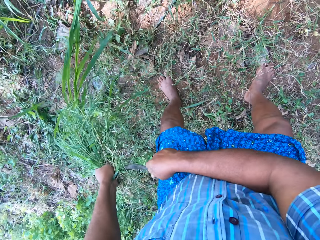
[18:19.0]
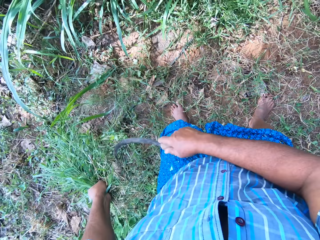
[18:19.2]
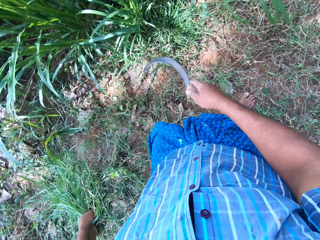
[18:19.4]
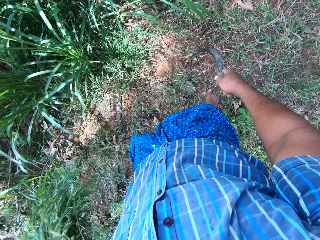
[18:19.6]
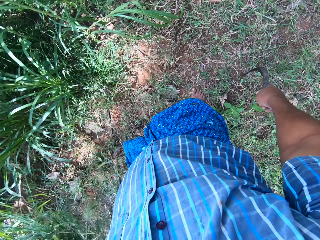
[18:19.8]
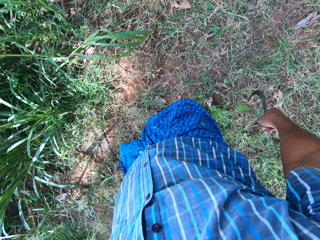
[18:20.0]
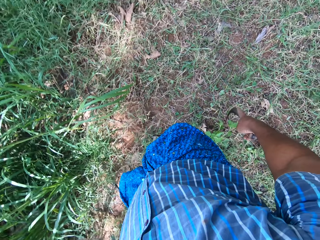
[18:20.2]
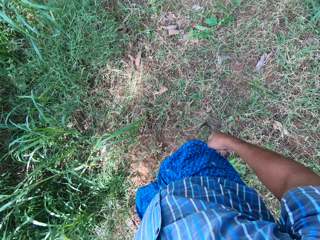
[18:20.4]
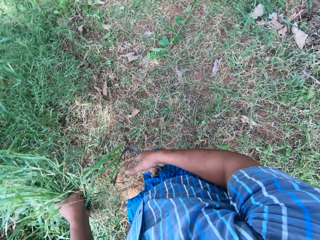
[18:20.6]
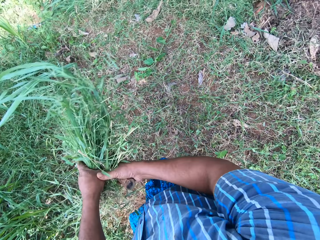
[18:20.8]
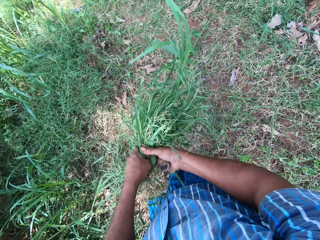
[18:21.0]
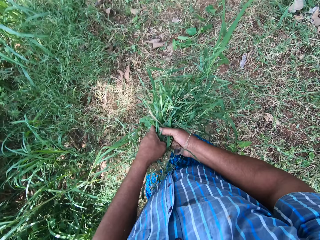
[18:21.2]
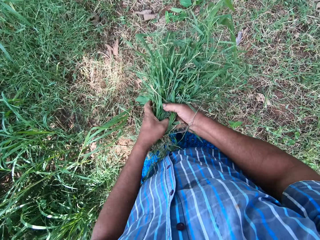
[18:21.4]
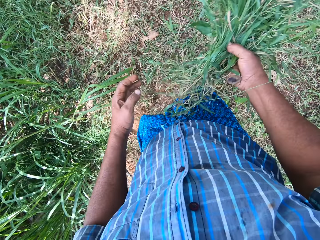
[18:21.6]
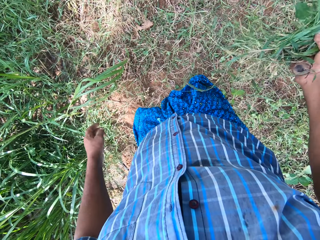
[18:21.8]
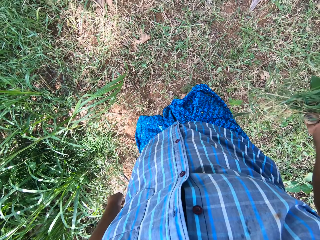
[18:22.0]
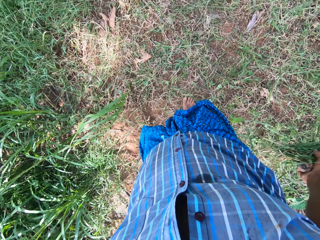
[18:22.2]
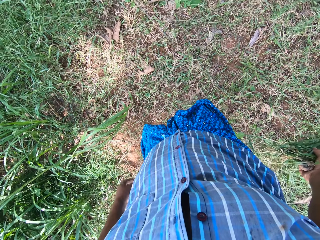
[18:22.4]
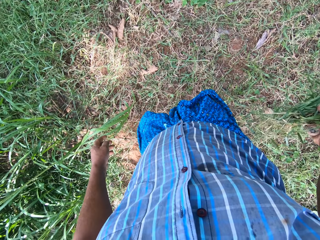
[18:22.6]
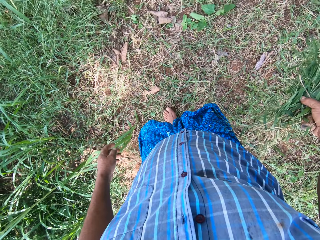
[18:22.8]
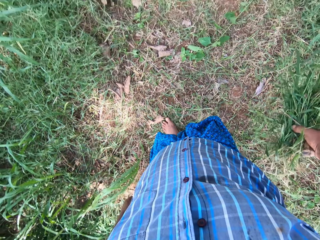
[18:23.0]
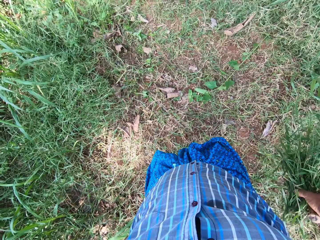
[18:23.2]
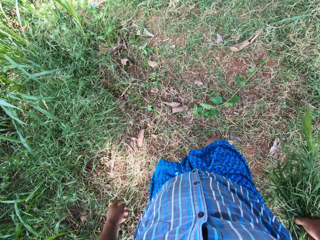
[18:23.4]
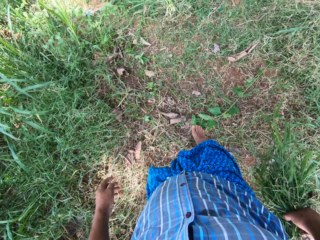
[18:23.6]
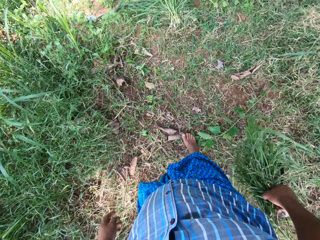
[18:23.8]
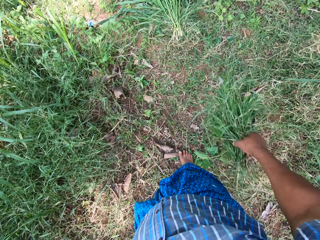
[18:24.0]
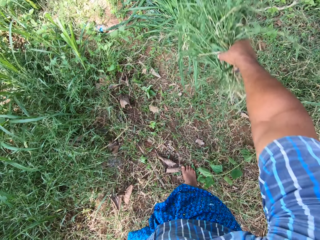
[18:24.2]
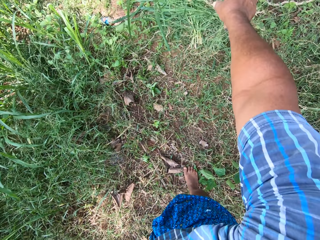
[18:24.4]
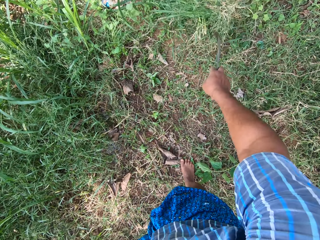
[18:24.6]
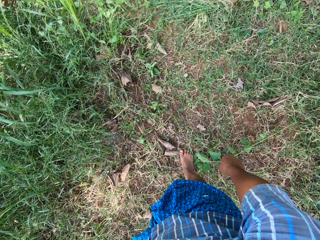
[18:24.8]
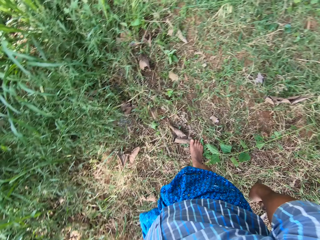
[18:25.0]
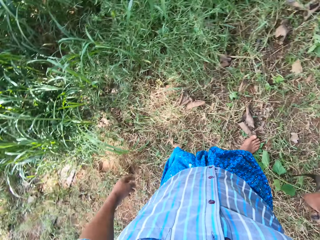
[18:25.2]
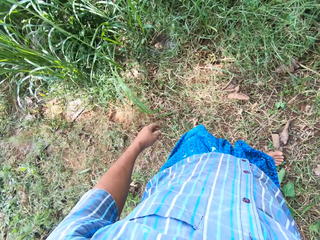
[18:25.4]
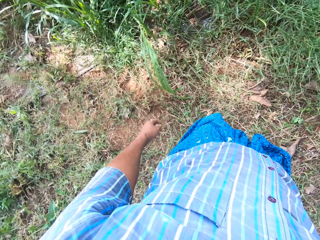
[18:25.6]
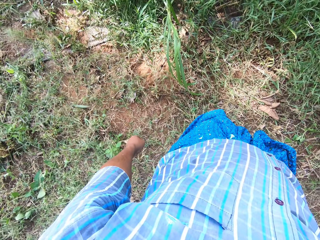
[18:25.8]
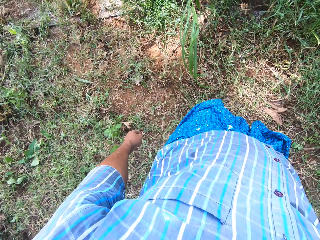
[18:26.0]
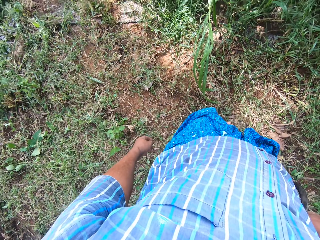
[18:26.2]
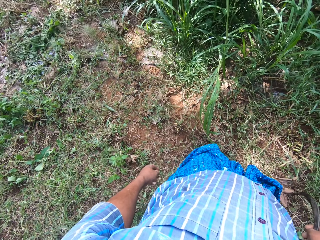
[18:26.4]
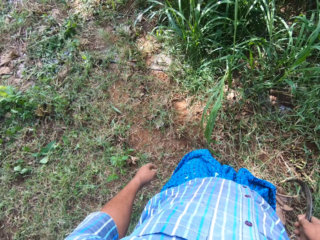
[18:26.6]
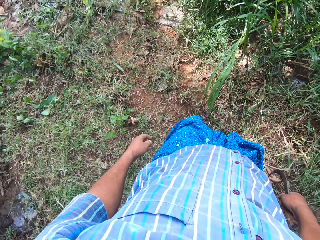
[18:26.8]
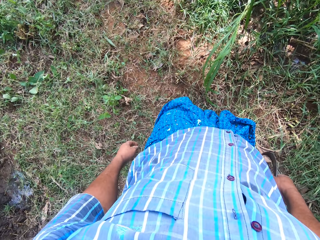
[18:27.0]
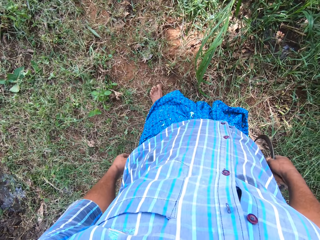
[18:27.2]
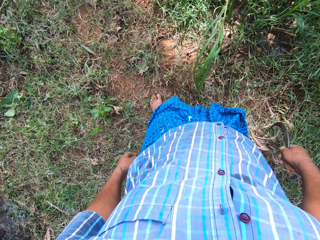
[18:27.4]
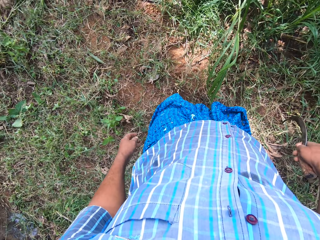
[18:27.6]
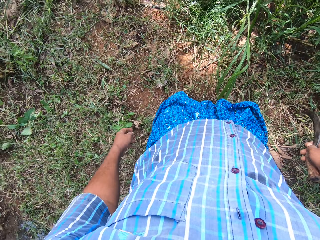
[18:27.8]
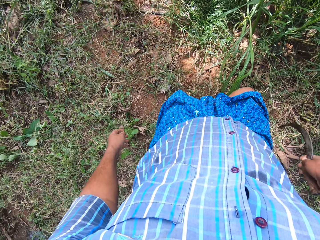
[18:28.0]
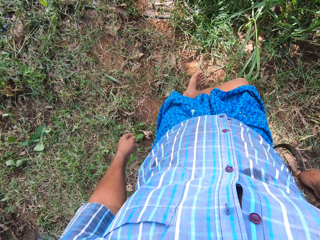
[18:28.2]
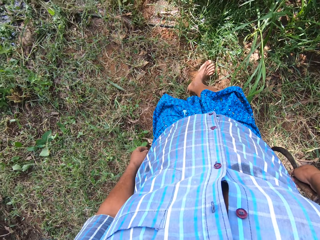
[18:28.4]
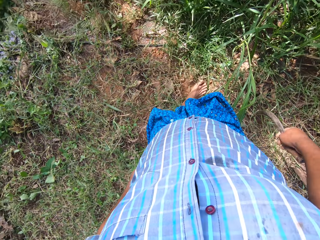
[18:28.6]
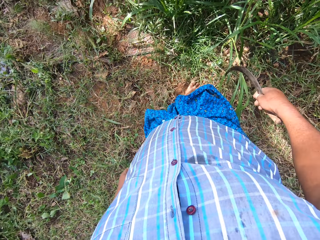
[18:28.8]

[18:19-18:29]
The camera wearer stops cutting Napier grass. He moves ahead. He moves the grass to his right hand. He holds the Napier grass on his right hand. He moves towards the Napier grass. He drops the Napier grass on a pile of grass. He moves backward.

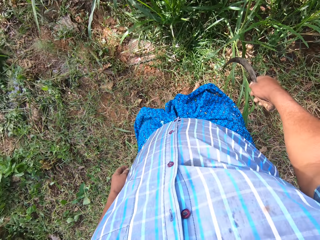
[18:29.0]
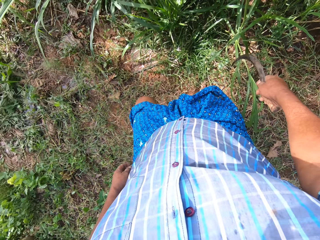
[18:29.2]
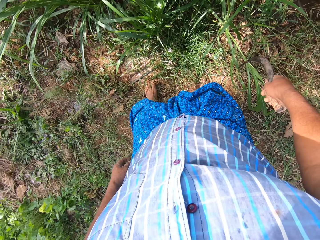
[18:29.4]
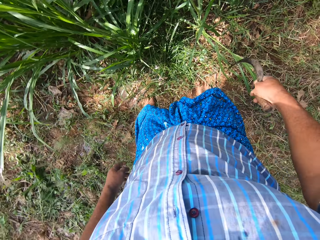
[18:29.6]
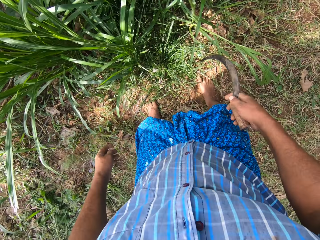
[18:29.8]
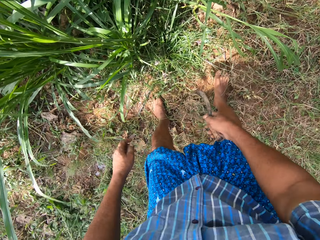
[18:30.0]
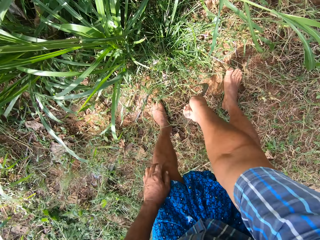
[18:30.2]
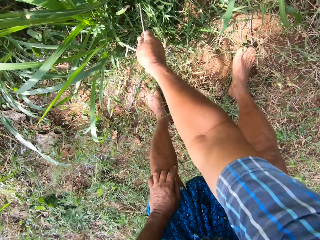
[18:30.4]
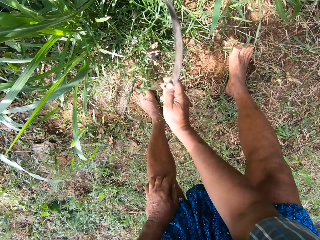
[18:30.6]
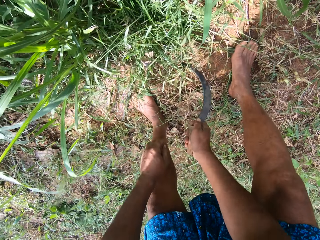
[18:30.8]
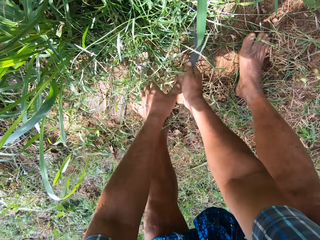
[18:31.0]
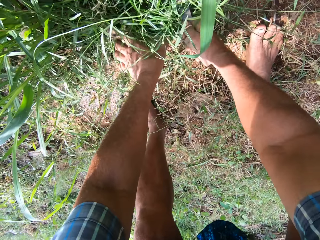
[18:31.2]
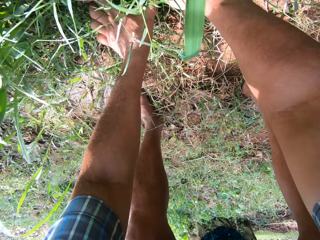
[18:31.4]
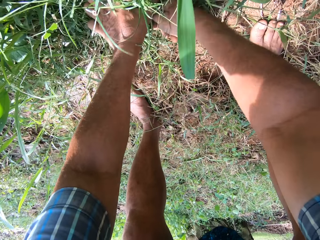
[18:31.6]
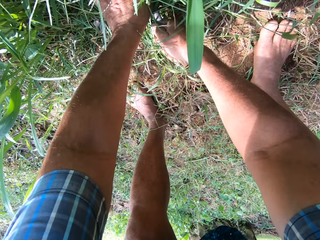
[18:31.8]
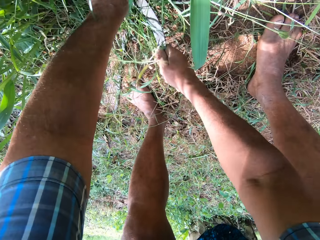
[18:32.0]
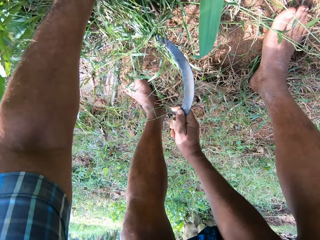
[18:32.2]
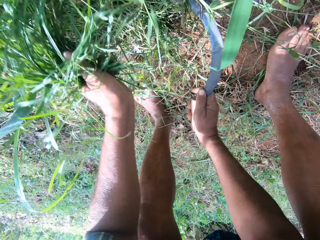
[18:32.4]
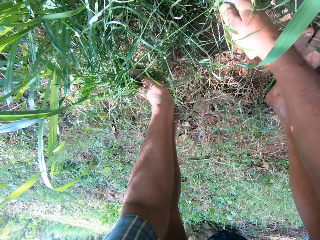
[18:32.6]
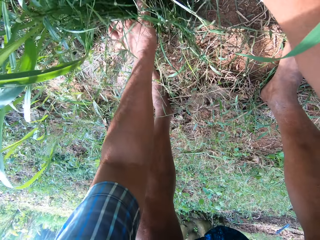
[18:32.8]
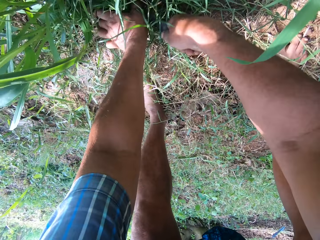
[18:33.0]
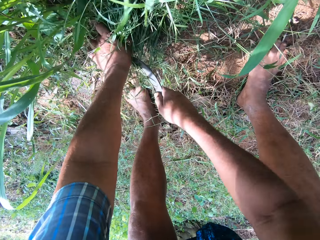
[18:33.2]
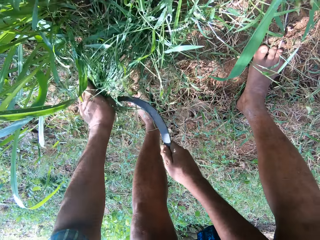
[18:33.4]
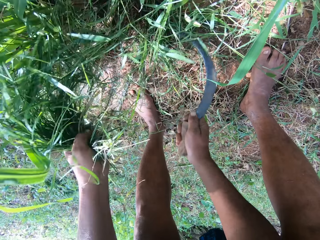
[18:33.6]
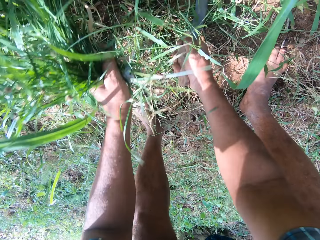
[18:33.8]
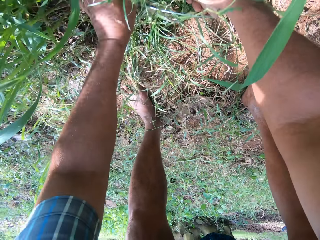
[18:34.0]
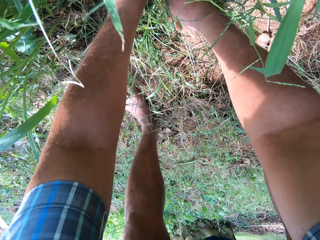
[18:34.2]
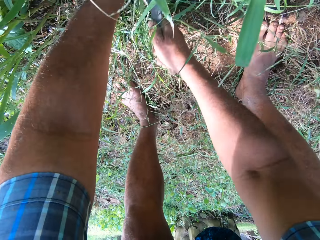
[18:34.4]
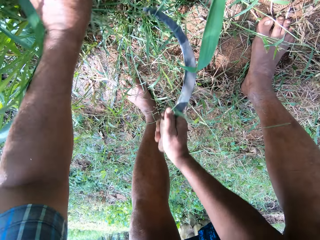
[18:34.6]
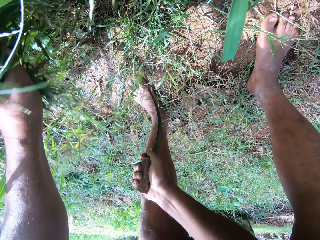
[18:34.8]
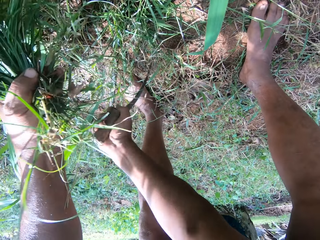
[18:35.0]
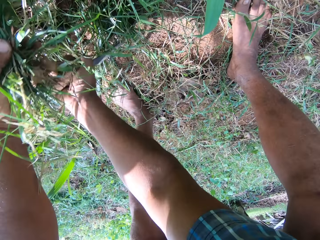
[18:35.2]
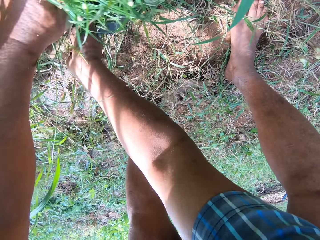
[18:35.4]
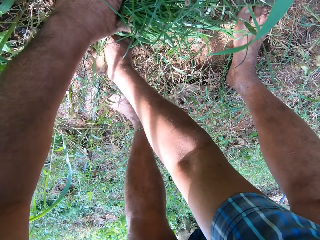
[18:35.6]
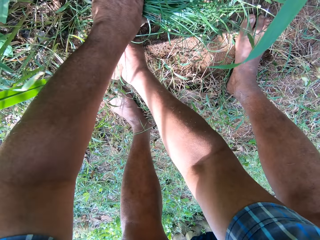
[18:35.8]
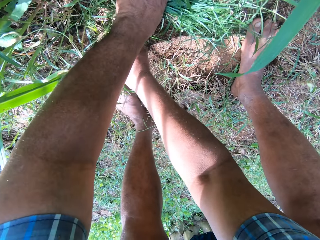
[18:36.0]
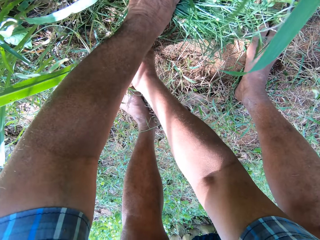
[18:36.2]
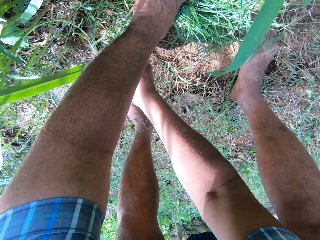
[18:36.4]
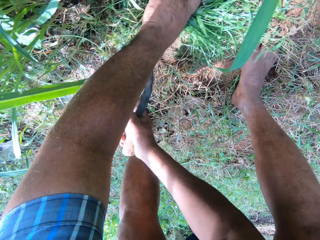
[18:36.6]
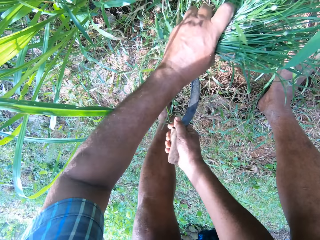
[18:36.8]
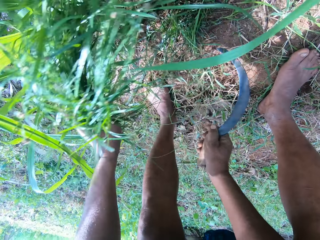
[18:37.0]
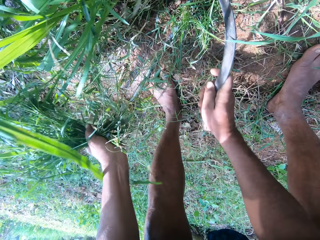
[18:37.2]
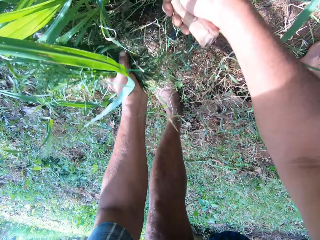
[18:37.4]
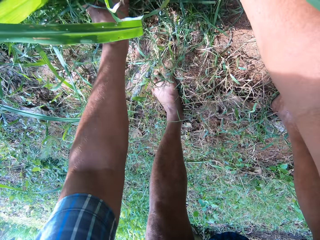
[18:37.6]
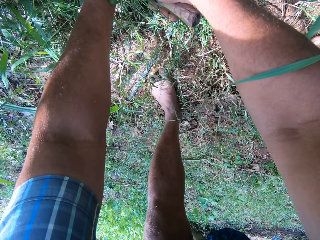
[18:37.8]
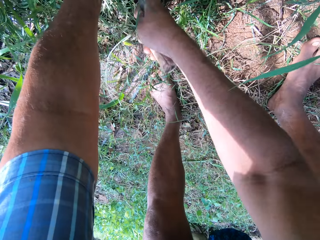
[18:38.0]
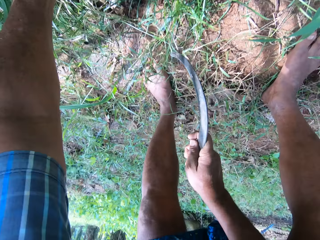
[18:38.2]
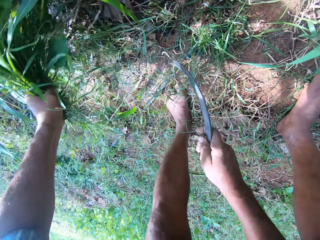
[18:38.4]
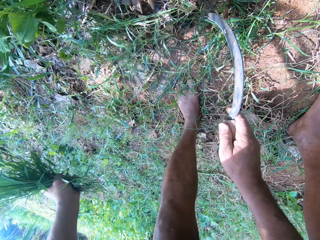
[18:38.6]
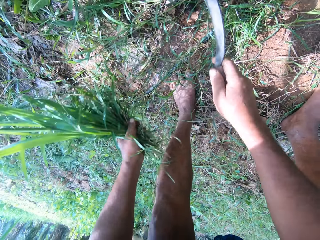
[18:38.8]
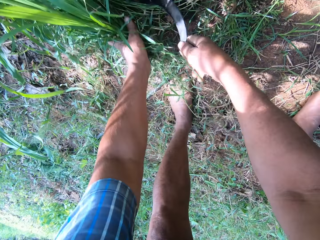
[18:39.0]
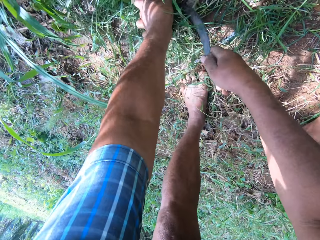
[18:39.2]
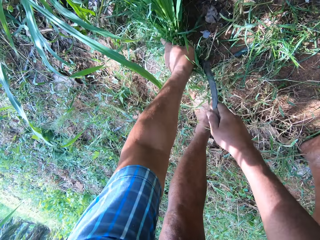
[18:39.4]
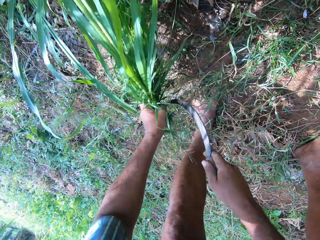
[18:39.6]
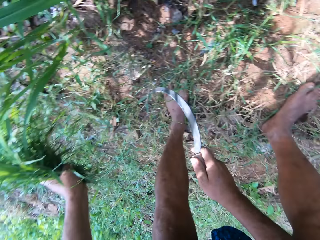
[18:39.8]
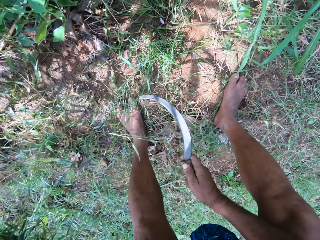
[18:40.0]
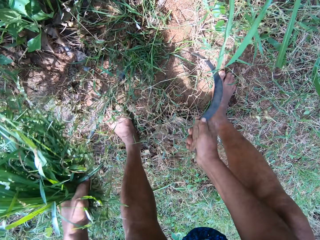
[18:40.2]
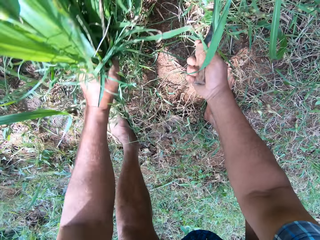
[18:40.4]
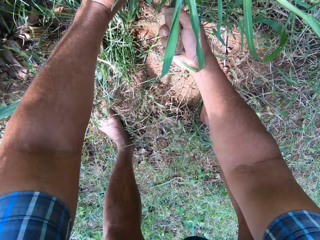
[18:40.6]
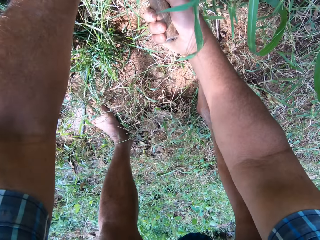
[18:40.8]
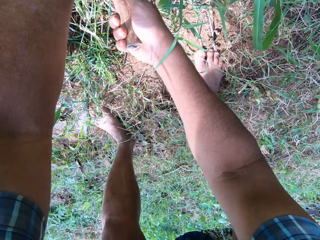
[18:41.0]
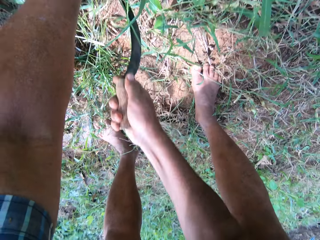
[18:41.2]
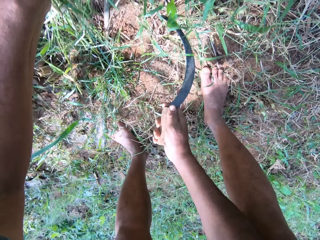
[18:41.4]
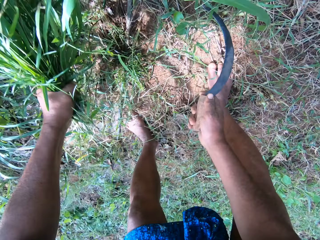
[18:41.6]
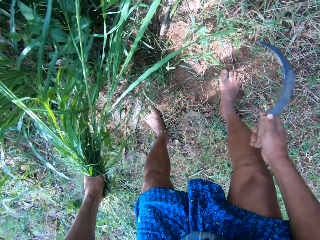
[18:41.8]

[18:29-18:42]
The camera wearer assembles Napier grass with a sickle. He cuts the Napier grass with the sickle in his right hand.
